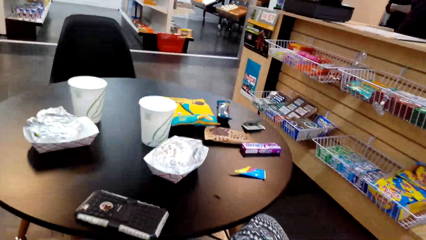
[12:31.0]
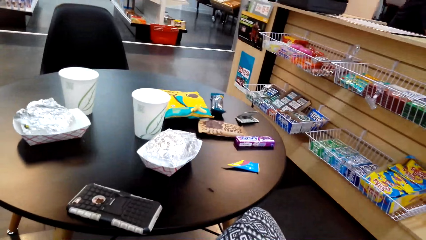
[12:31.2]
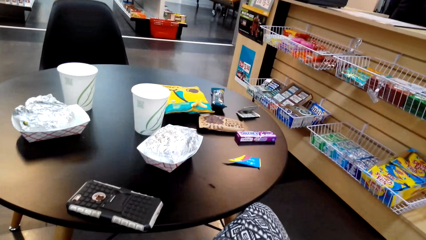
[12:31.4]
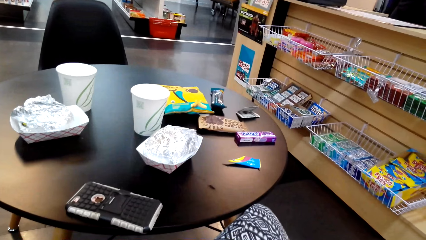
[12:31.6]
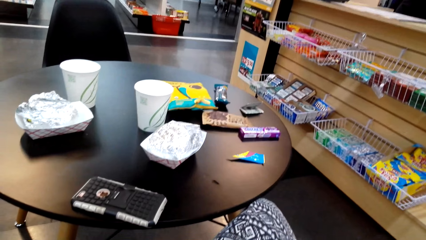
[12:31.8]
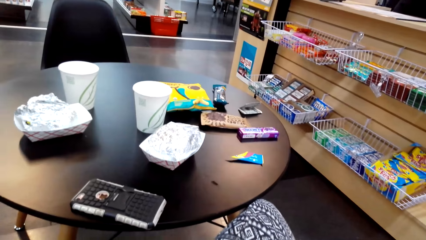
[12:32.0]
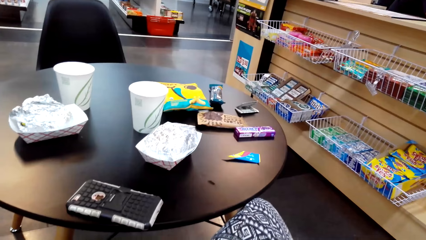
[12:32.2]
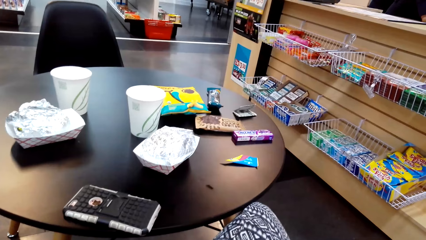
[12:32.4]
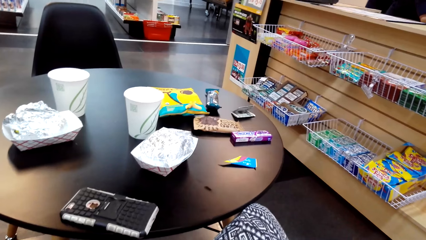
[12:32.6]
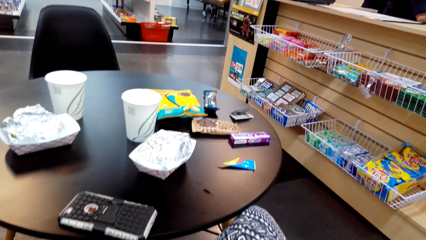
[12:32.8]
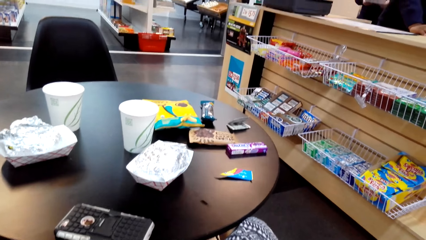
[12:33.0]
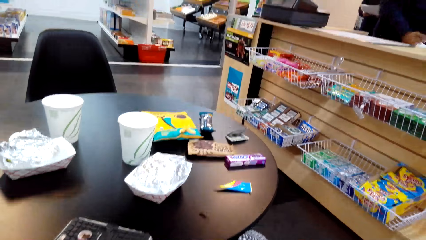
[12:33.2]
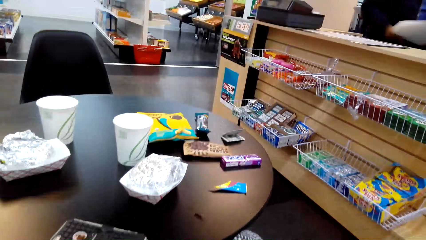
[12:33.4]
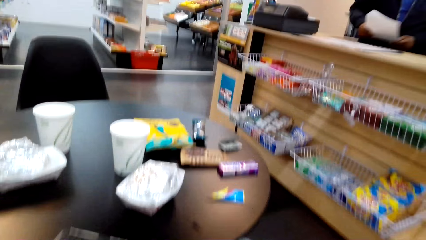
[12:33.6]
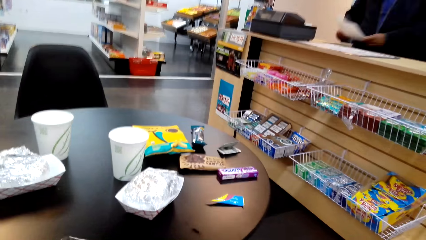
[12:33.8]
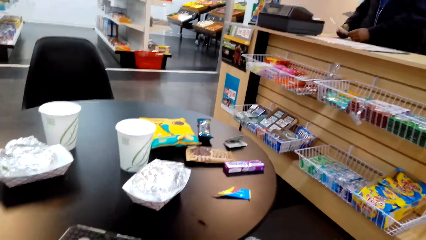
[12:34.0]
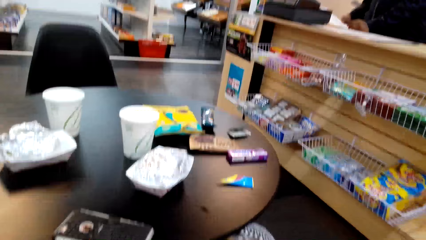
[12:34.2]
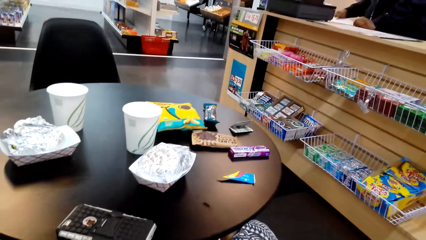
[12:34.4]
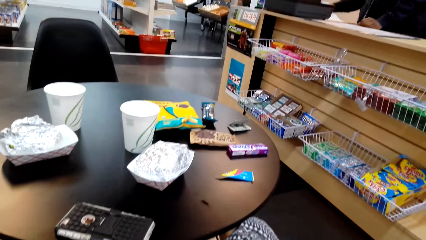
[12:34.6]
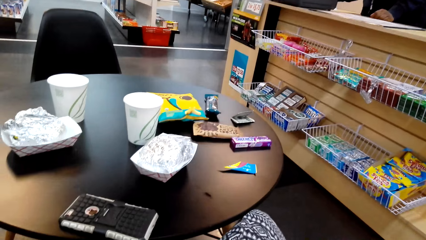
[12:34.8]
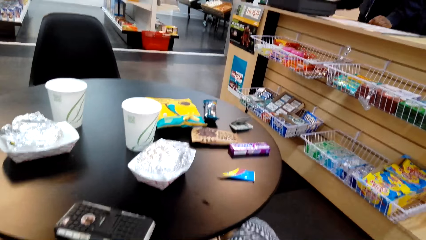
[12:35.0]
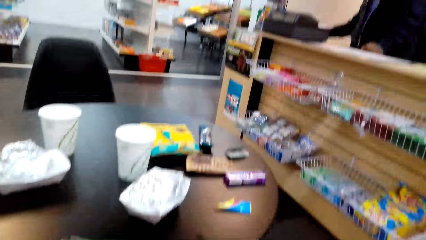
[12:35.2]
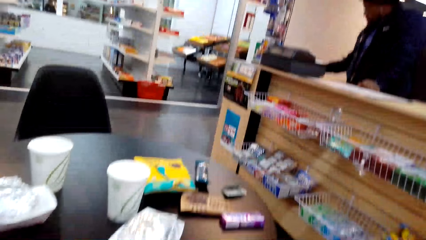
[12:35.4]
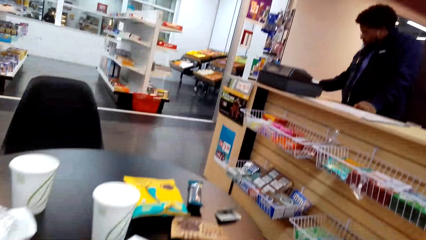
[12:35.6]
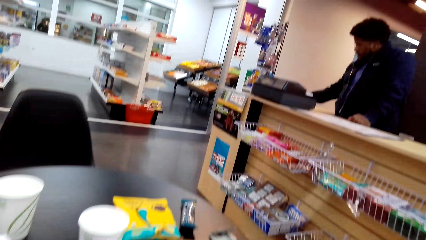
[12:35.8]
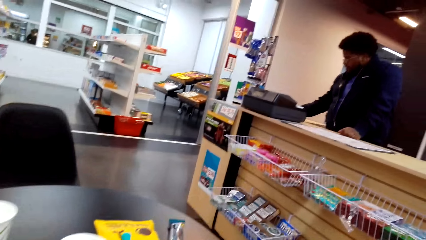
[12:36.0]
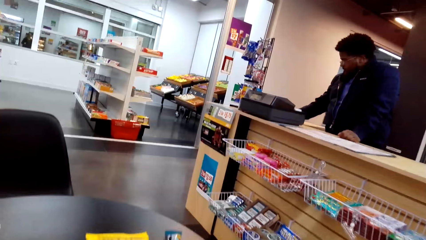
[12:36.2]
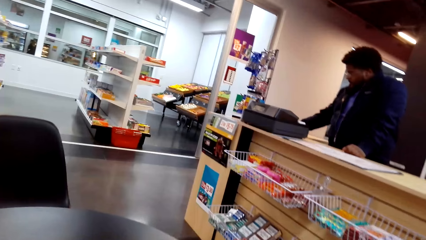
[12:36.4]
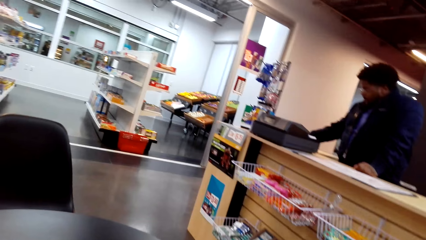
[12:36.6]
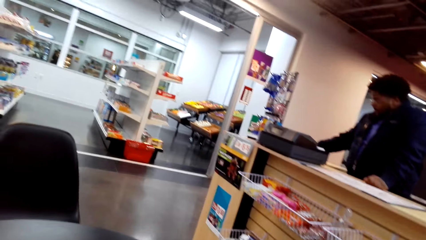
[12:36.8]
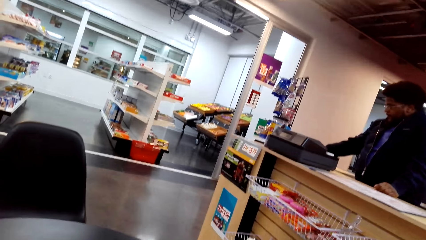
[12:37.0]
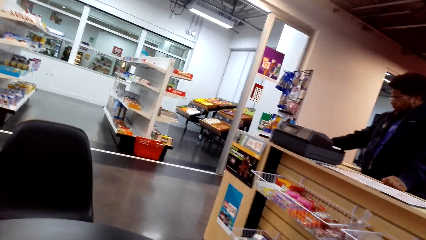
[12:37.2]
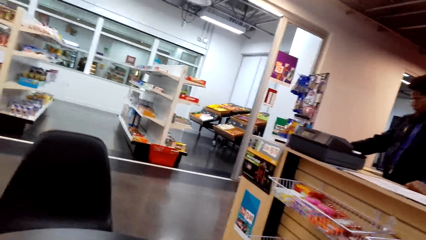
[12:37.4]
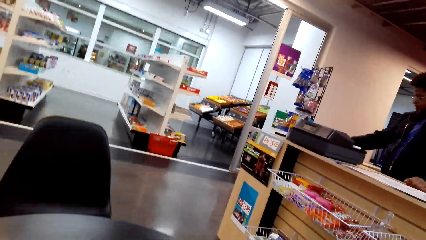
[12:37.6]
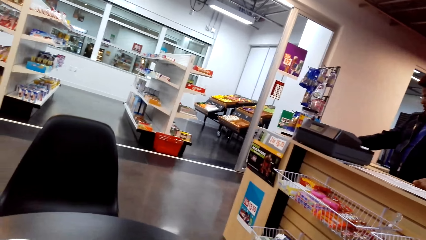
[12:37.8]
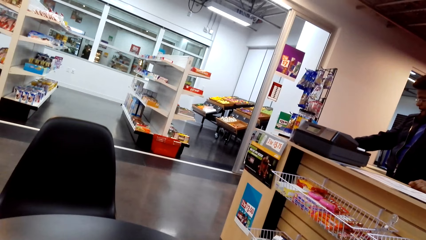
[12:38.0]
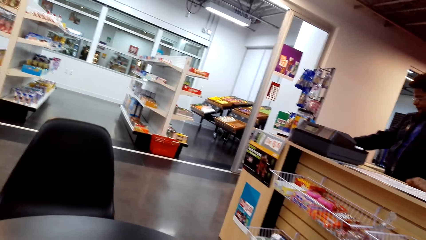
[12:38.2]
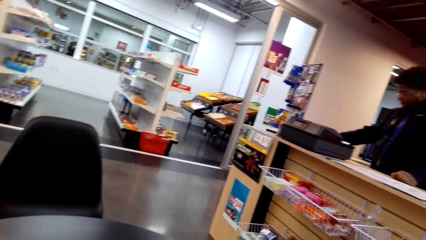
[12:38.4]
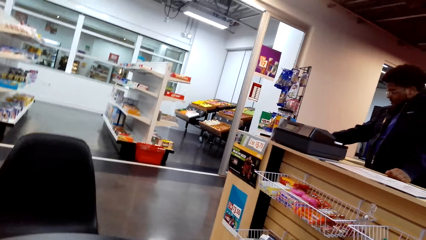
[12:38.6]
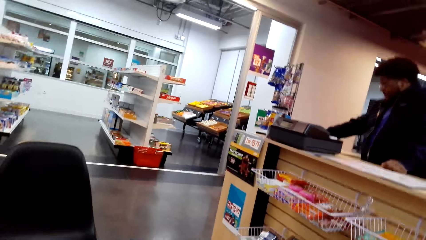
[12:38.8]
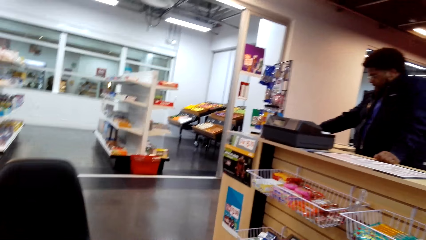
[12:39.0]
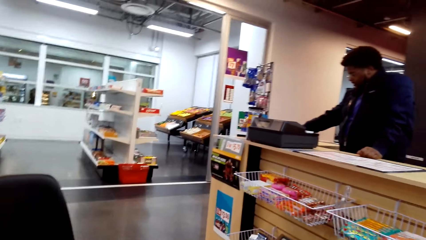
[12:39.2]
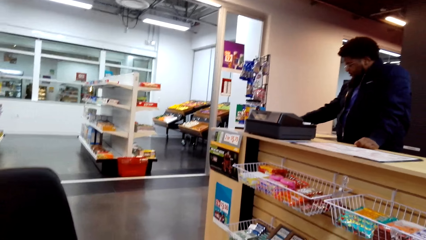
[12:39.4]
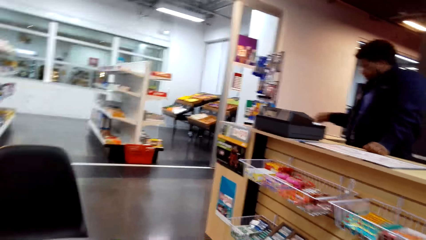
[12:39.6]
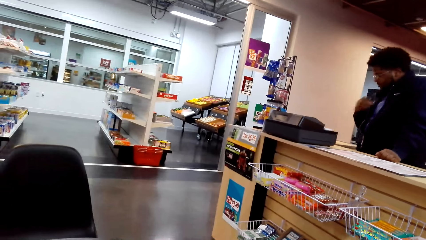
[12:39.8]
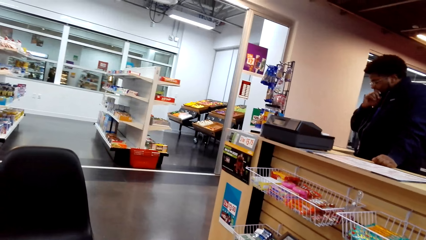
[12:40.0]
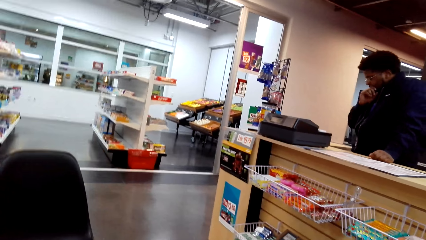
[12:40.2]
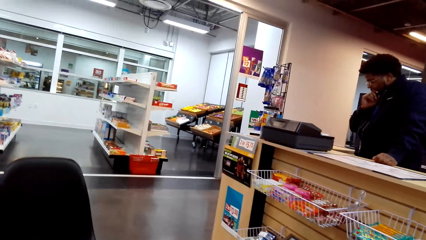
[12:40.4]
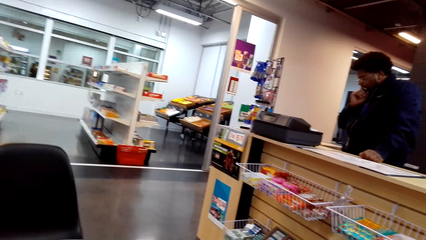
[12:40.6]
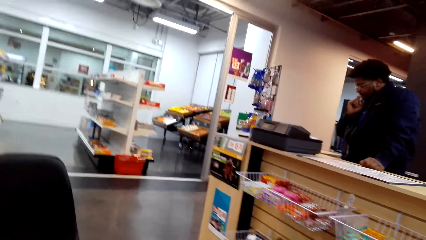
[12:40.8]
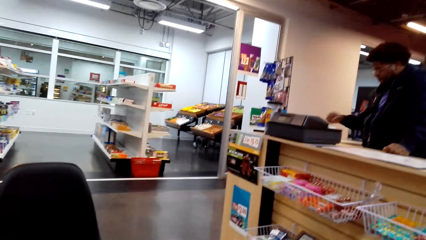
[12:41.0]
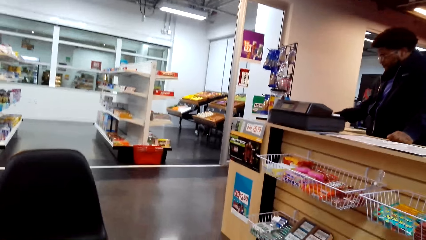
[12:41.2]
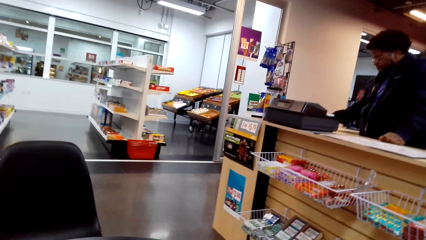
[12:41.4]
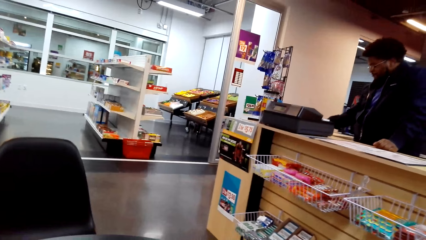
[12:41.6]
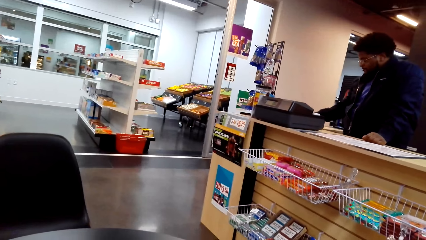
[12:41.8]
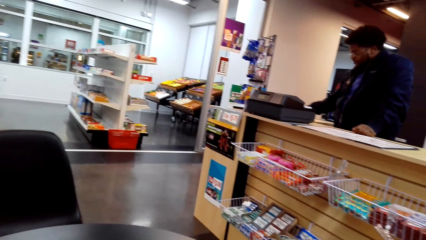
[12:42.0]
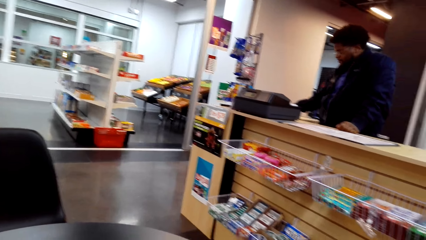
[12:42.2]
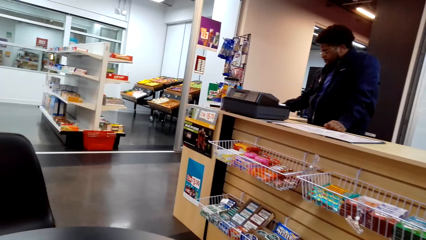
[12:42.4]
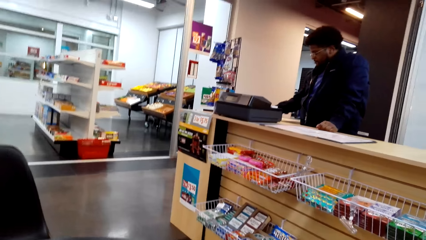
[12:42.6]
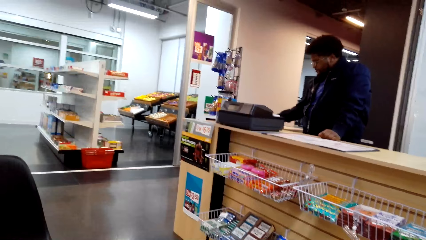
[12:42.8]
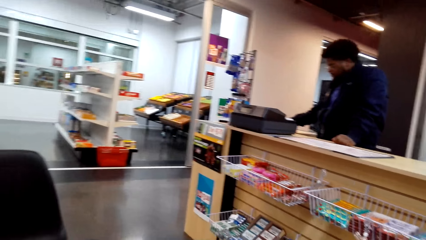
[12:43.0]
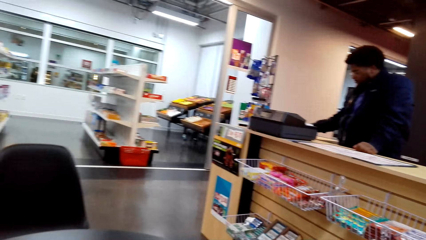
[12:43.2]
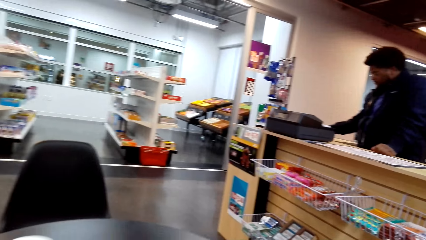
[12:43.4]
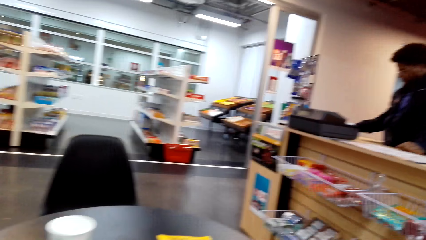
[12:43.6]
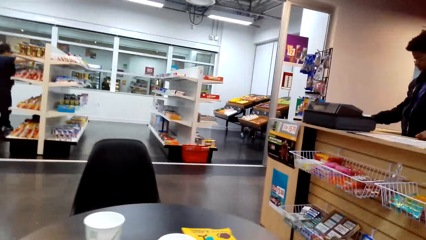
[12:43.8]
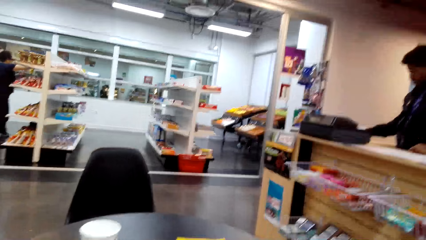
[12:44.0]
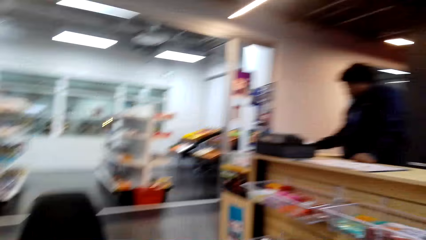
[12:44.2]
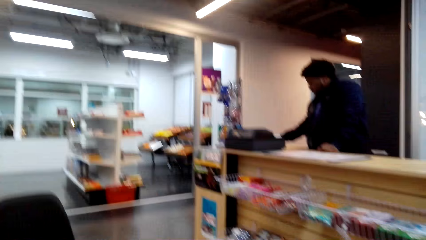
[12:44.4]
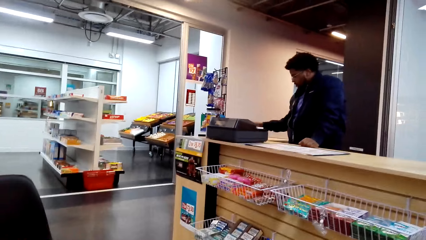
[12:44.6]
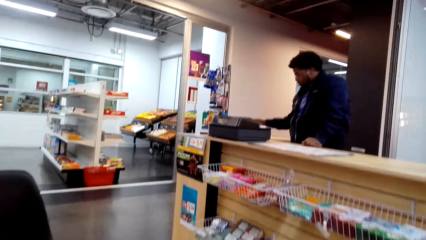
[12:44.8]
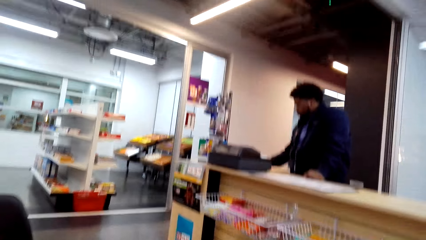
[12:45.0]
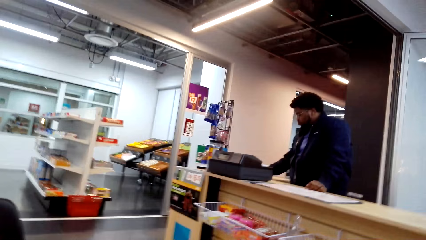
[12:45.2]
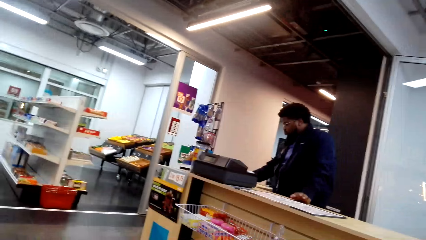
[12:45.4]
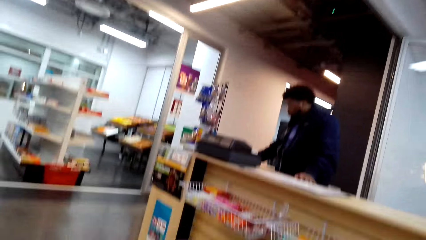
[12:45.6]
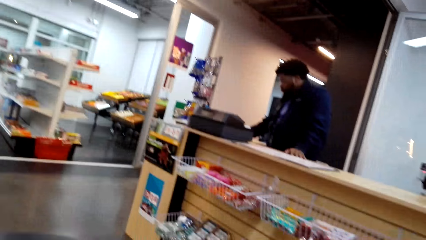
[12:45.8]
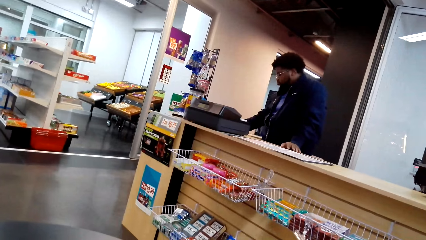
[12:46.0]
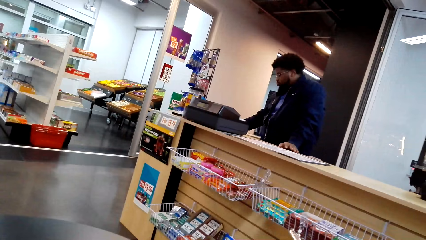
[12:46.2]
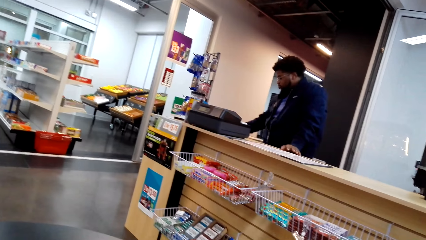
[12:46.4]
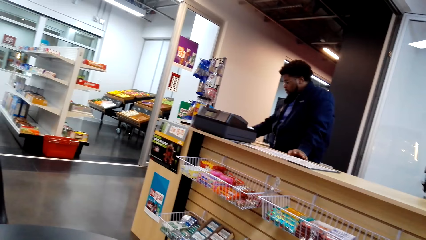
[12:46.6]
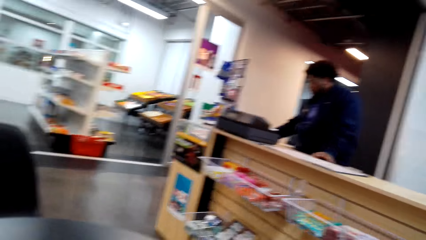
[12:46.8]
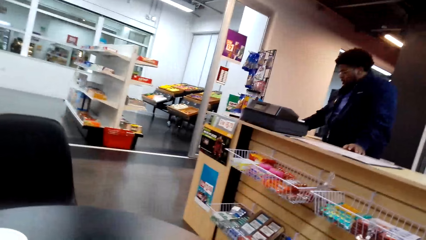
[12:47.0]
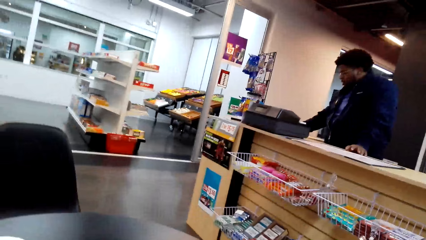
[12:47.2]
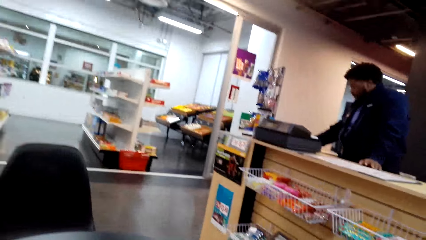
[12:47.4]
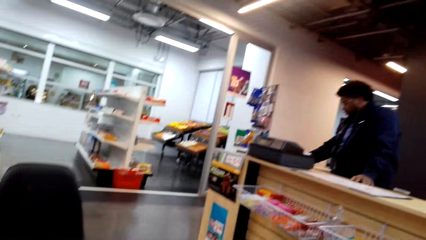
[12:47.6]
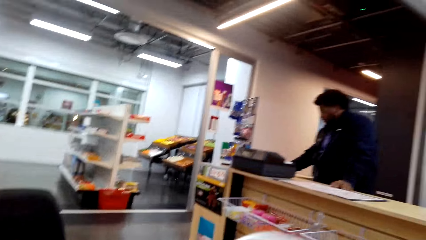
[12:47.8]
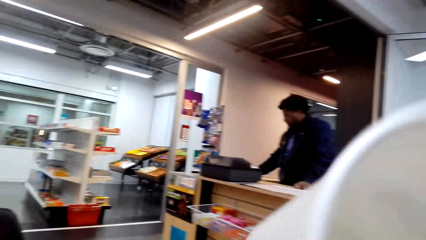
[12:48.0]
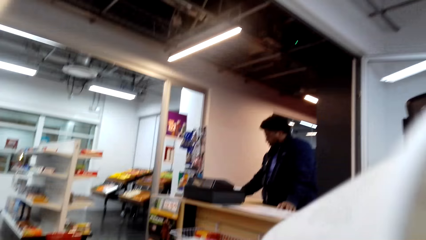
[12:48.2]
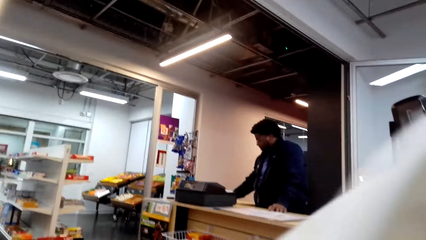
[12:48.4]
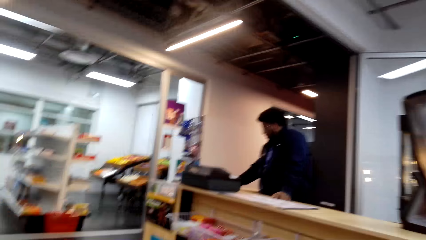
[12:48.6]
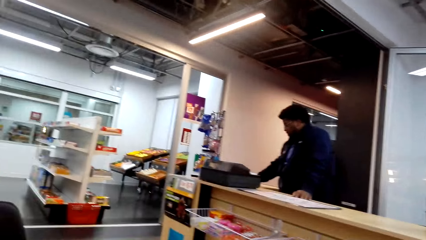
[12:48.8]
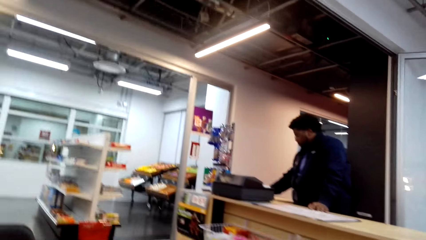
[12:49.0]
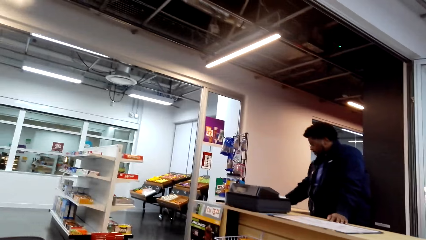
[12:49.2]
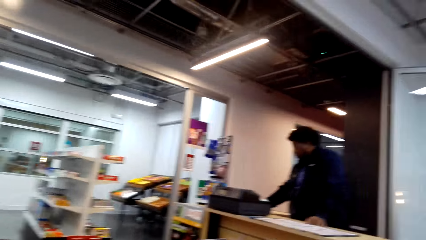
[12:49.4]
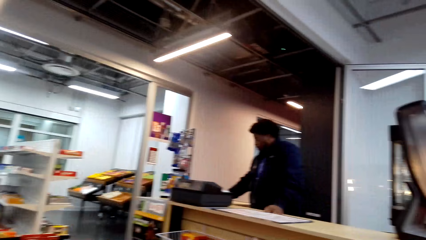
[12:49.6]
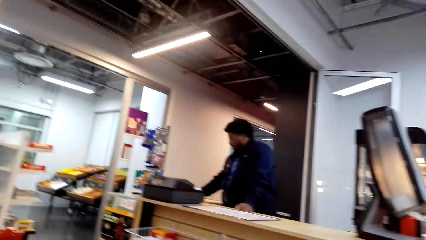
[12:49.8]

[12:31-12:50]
A person puts the pieces of paper in the counter. The person touches his face.
